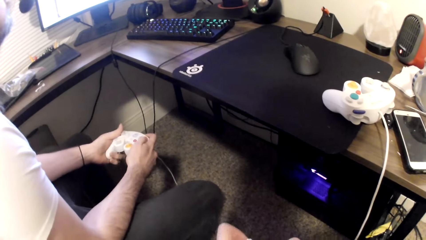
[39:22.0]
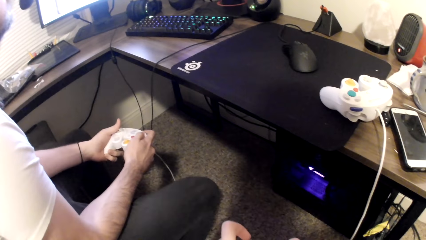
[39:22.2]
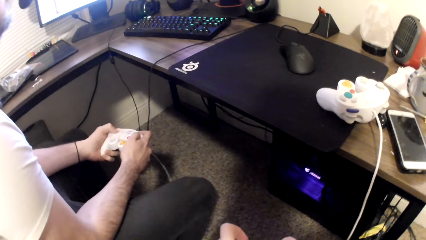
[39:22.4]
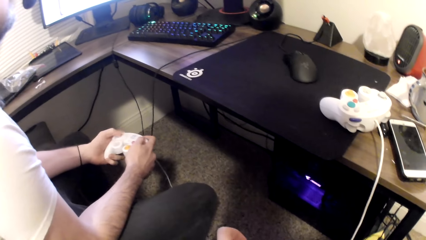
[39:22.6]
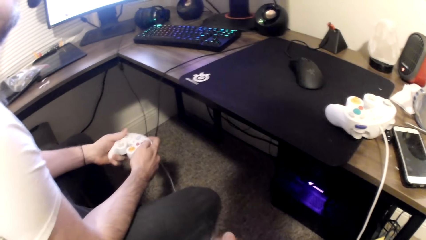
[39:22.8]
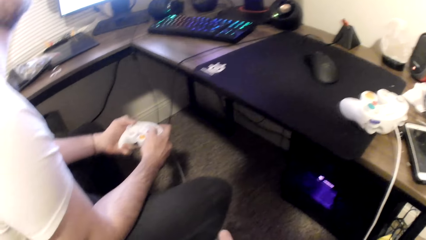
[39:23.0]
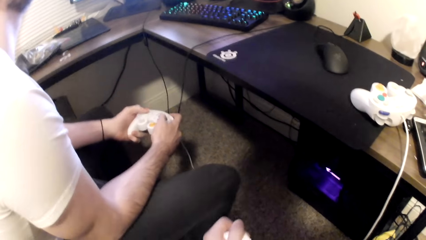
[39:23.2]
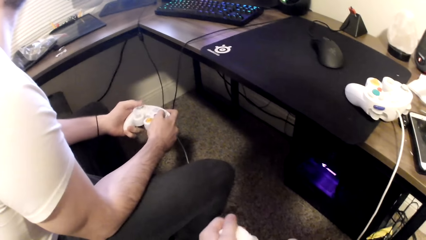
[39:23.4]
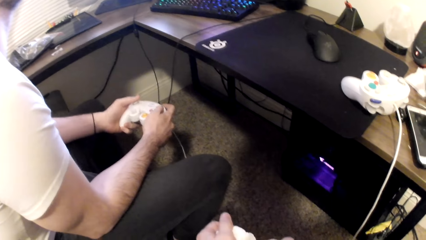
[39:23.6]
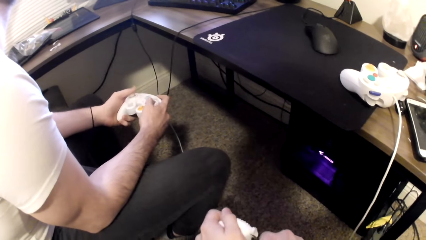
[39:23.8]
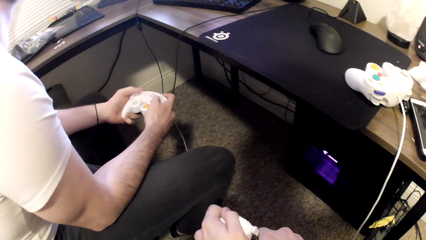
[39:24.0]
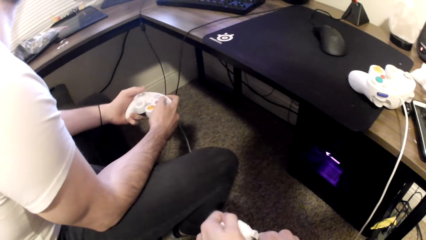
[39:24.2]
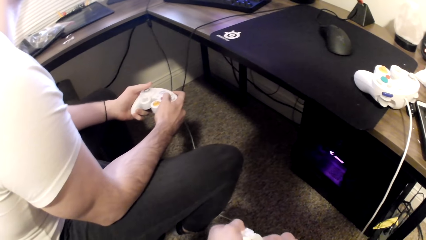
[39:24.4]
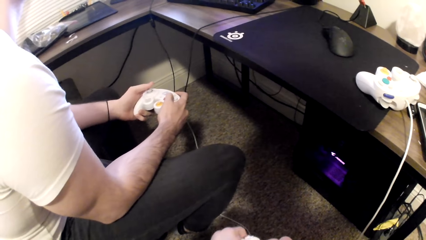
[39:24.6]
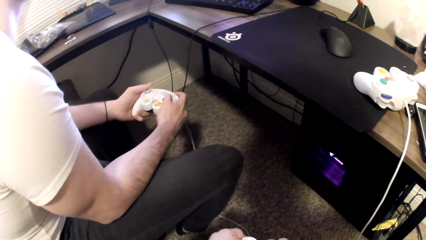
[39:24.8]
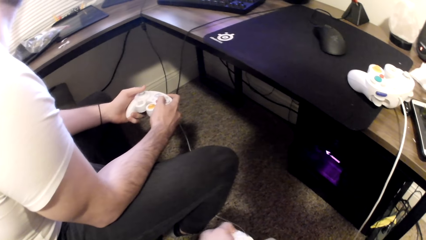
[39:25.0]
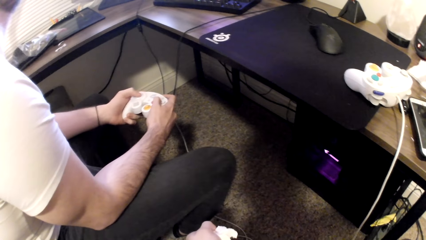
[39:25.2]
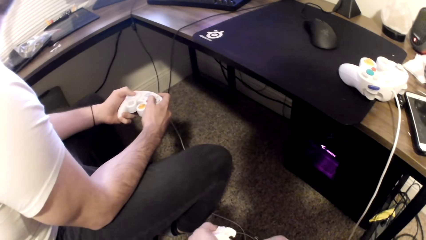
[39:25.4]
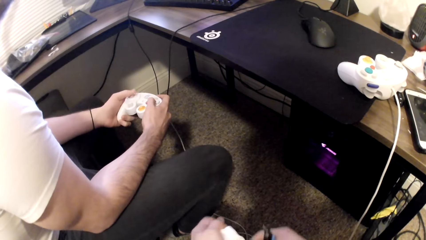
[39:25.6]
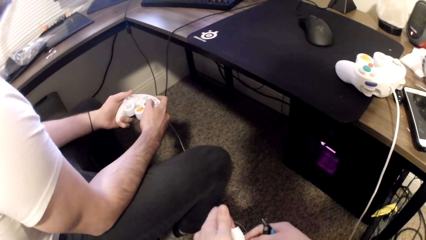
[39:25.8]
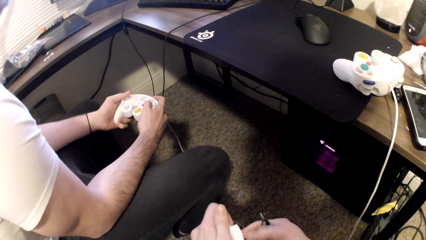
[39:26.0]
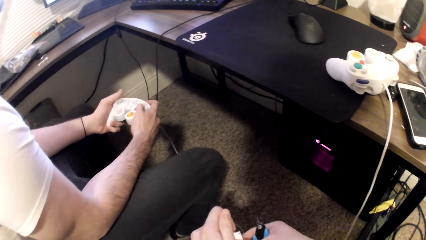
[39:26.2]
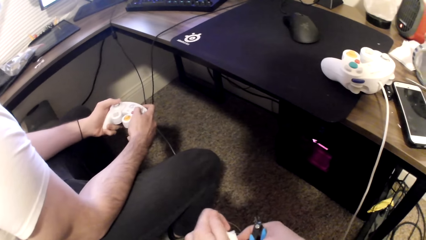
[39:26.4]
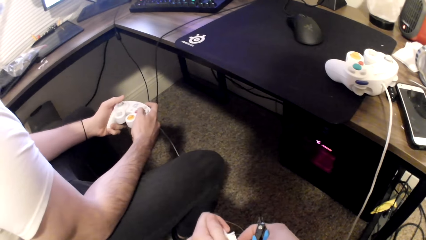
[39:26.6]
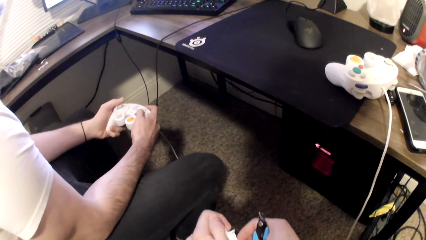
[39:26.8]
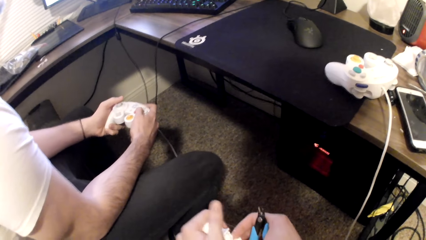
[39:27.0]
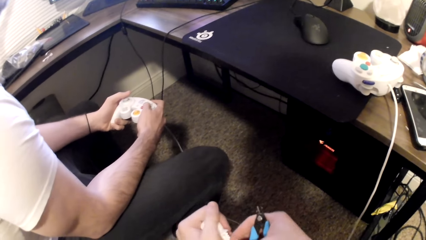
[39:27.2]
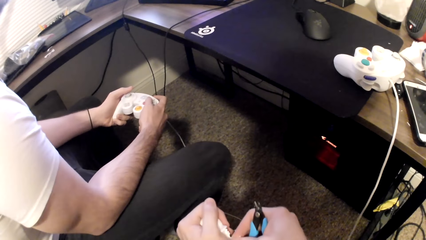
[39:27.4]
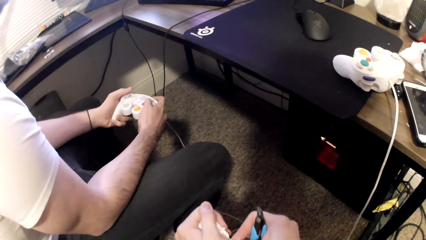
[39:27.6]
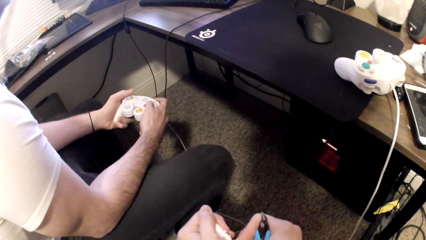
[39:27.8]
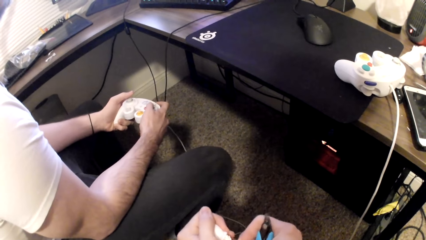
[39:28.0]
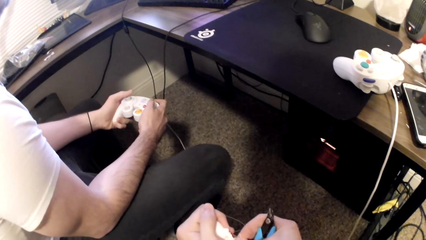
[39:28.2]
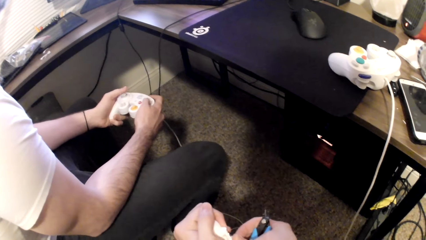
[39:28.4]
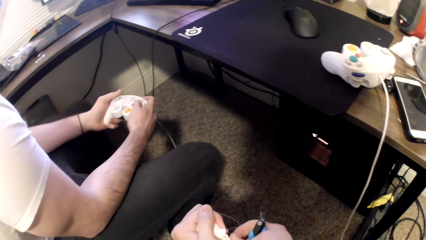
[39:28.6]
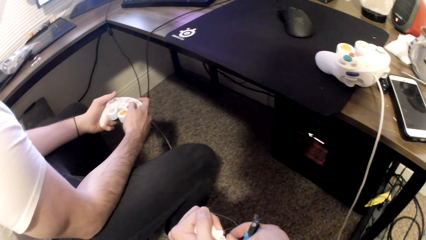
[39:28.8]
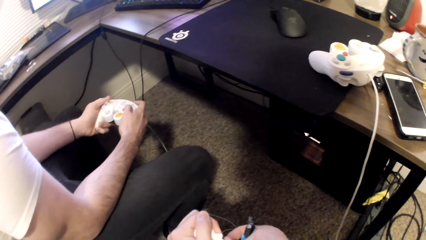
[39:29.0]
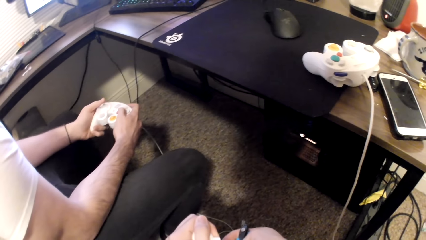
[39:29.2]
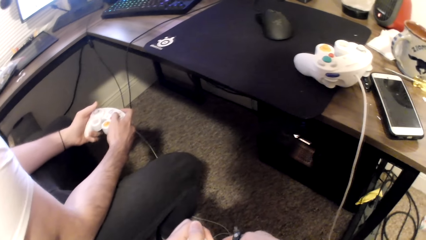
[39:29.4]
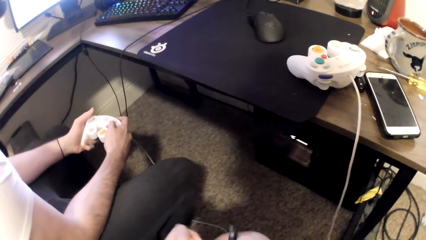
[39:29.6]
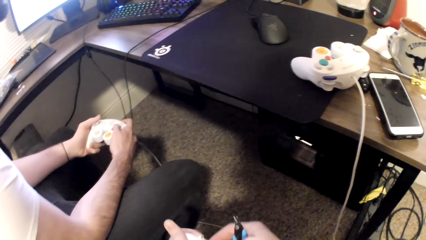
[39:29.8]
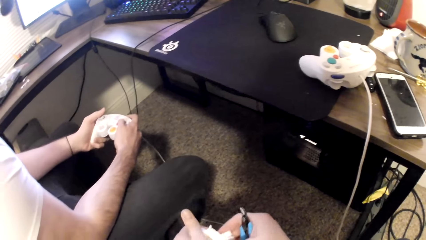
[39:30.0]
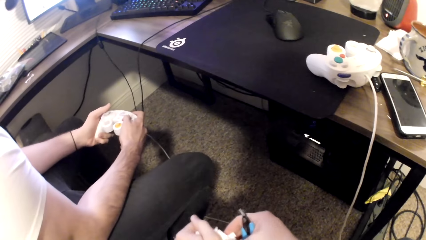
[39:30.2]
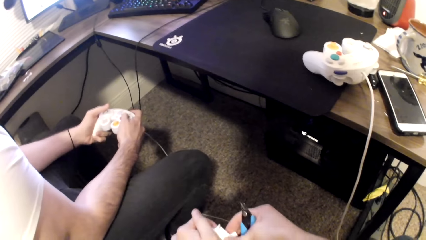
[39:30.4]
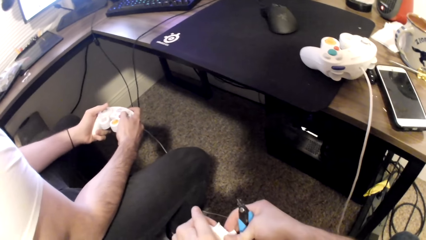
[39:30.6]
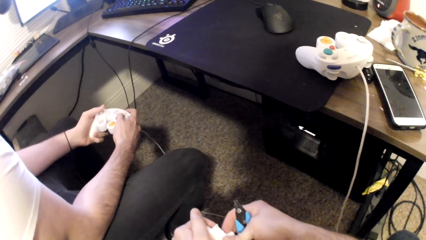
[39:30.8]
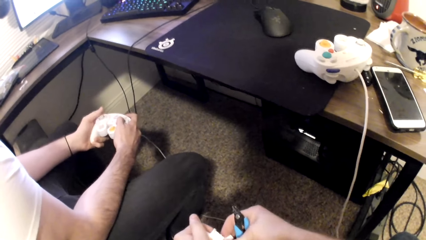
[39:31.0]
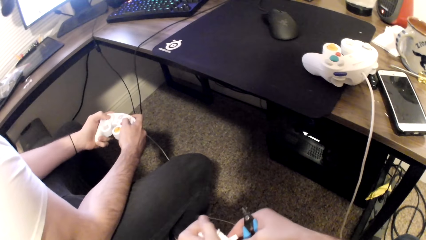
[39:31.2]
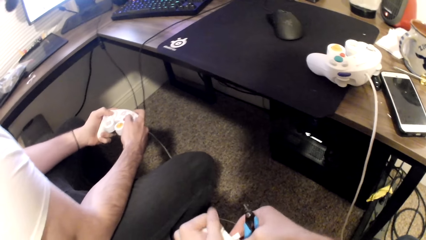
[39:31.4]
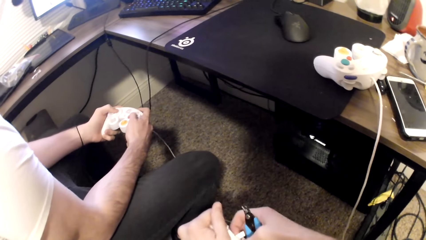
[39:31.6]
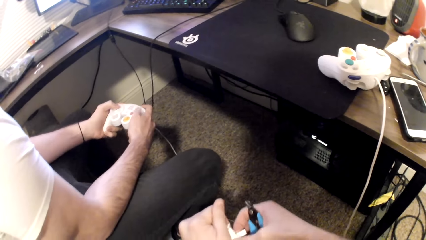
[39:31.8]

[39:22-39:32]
The camera wearer cuts the art toy. A person plays a game on the computer.

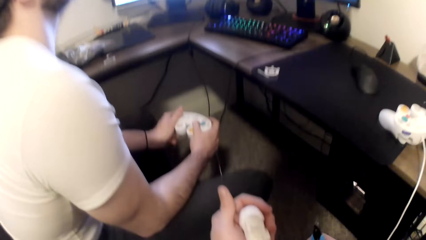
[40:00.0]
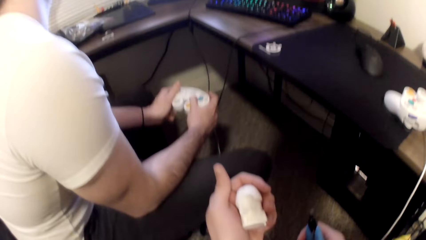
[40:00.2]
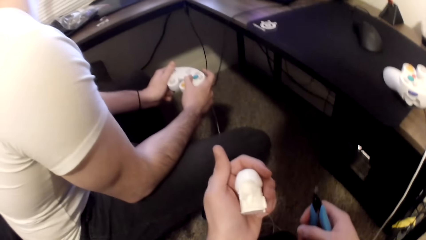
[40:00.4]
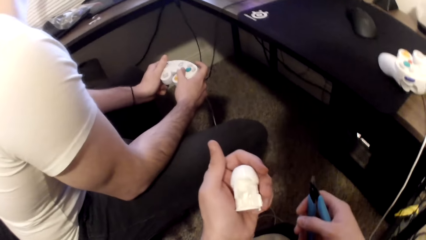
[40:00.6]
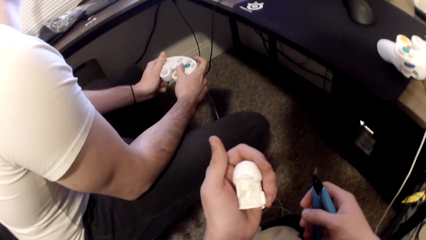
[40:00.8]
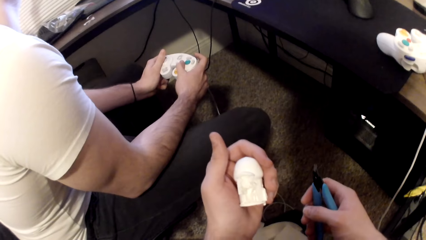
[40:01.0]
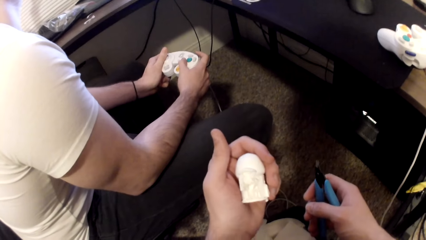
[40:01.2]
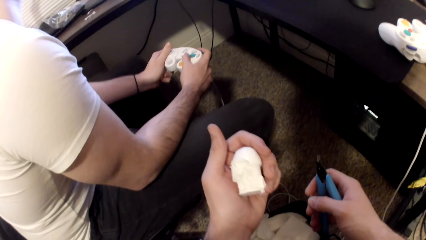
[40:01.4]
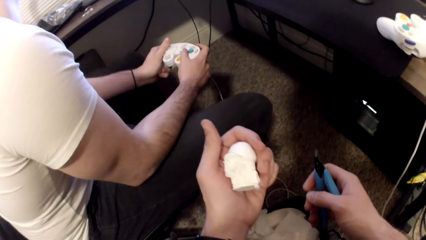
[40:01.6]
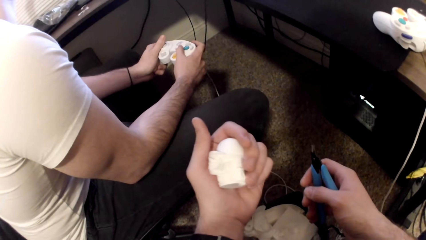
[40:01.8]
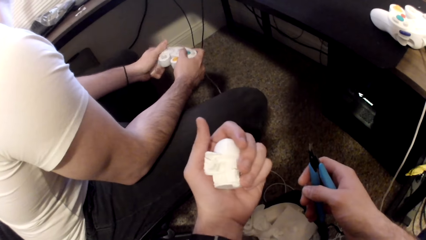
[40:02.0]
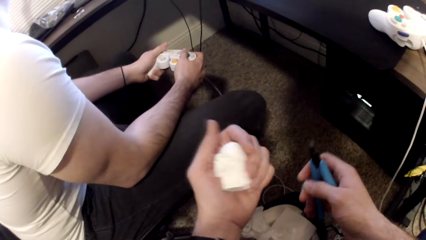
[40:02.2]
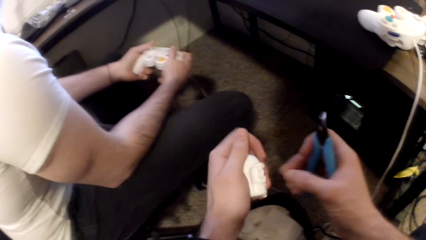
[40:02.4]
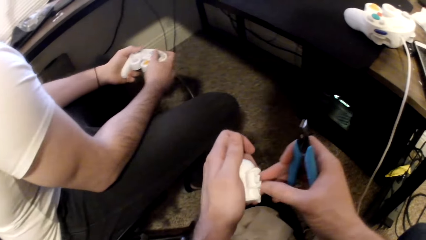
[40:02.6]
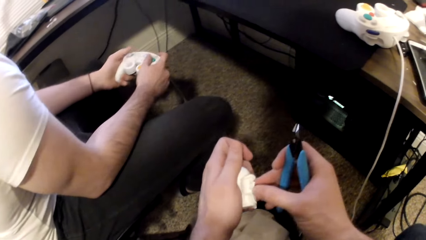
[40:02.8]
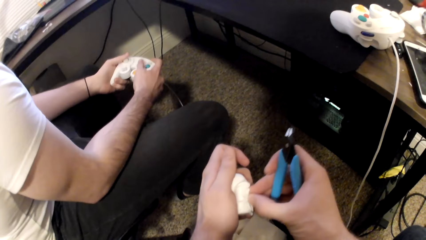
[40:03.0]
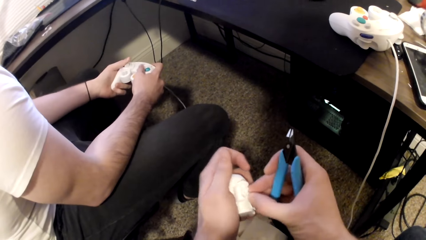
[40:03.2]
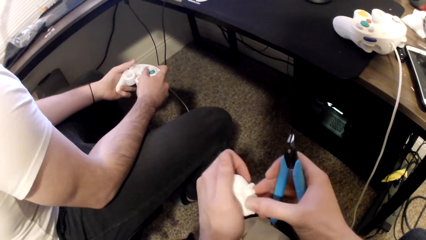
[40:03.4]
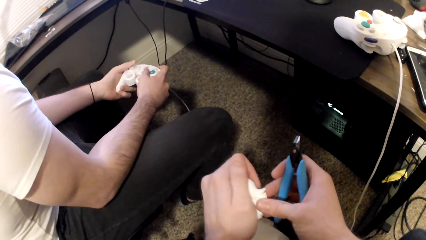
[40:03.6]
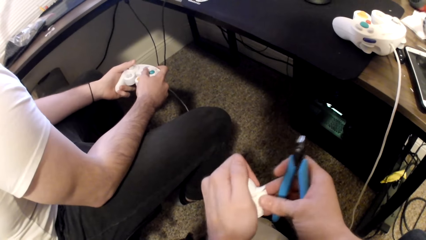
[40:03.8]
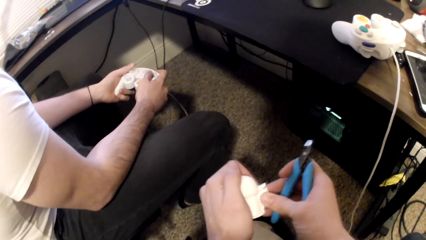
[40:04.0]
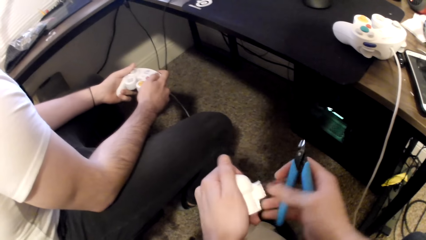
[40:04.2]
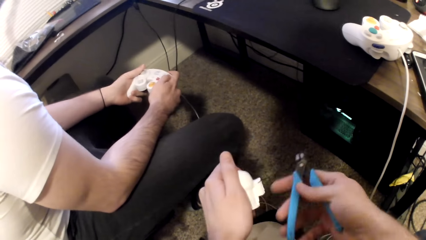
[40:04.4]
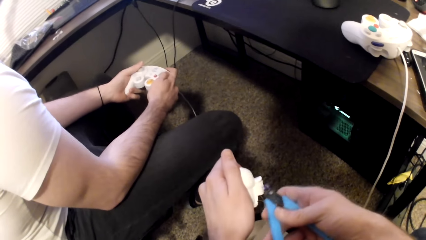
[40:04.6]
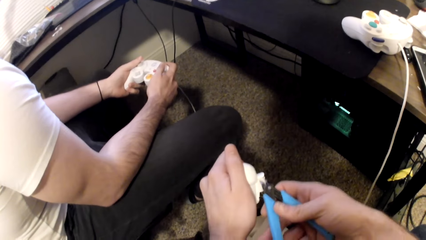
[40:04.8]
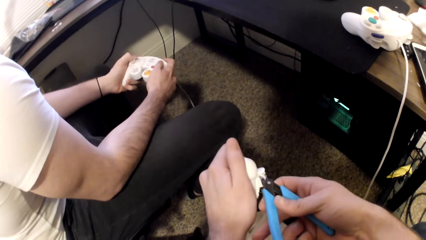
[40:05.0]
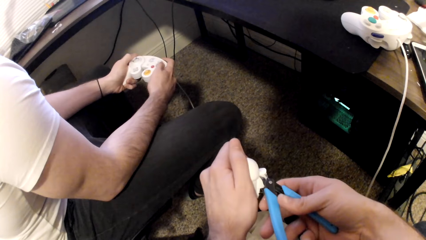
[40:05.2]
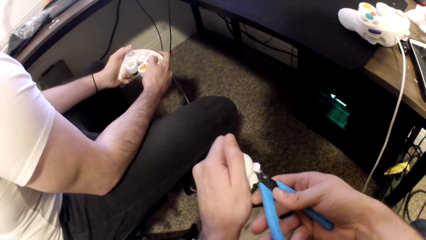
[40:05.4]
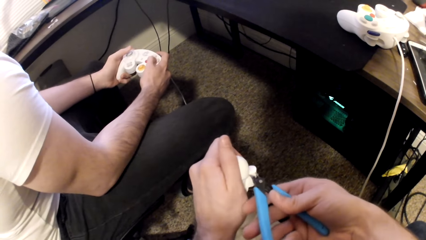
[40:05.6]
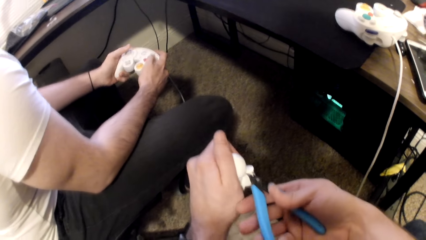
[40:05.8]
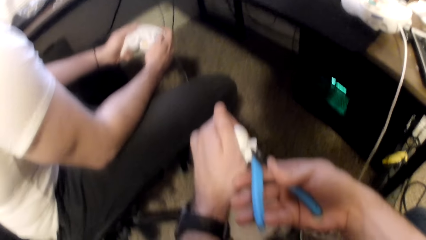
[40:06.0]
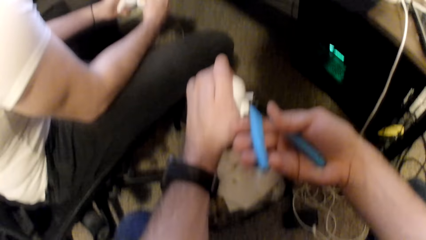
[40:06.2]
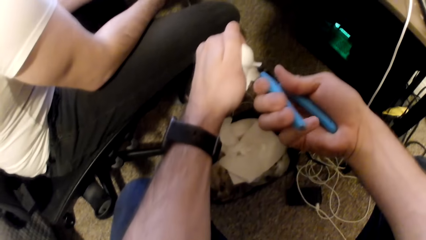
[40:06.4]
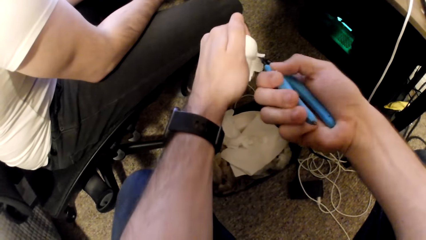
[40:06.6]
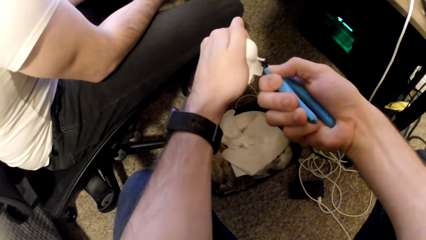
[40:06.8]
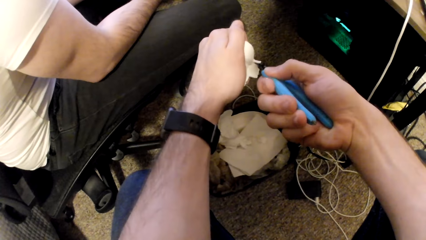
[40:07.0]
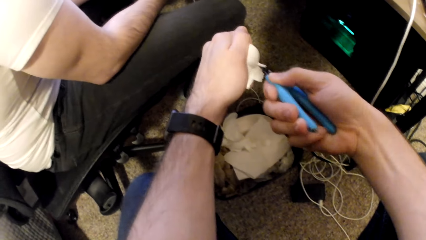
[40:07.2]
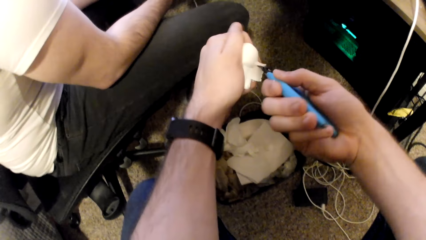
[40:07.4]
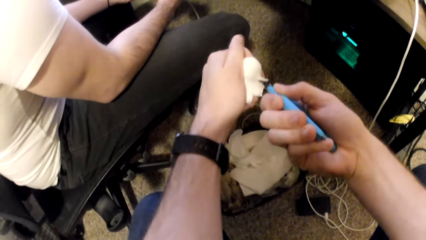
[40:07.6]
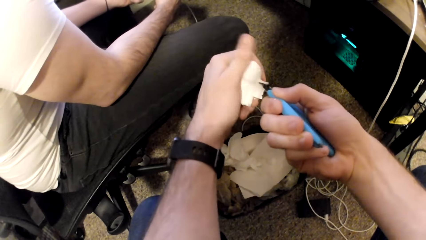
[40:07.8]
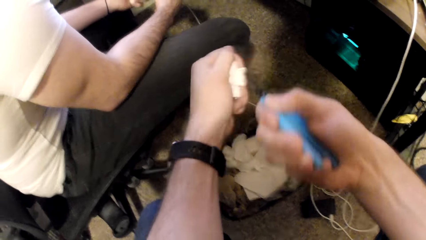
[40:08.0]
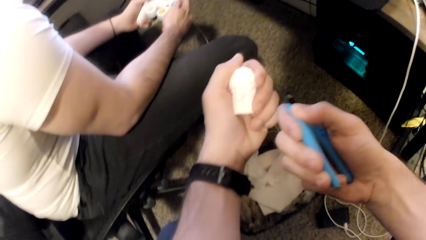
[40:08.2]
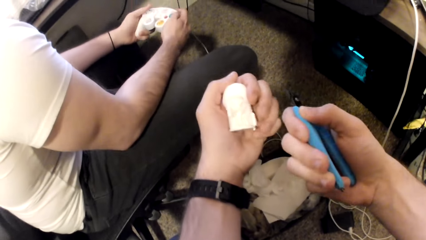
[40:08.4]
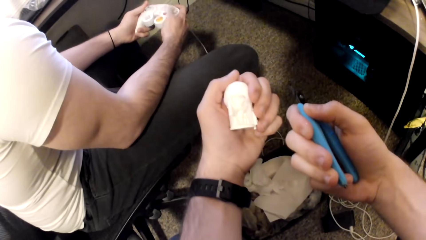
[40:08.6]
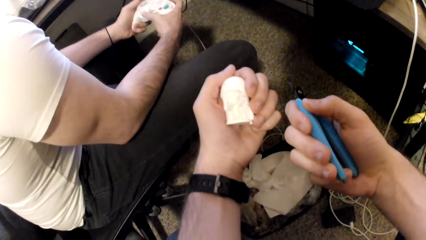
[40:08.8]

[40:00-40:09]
The camera wearer holds the art toy. They cut the art toy.
